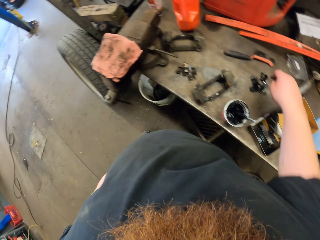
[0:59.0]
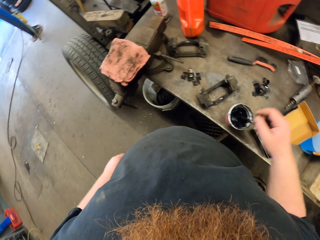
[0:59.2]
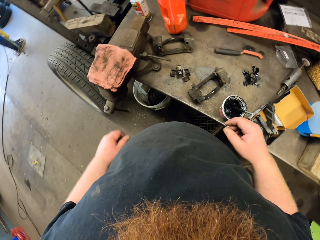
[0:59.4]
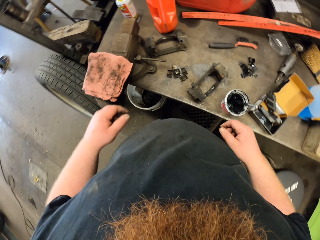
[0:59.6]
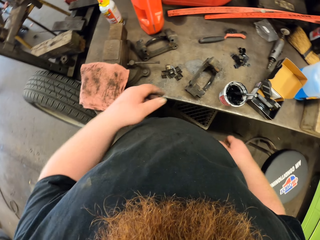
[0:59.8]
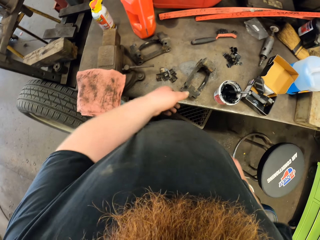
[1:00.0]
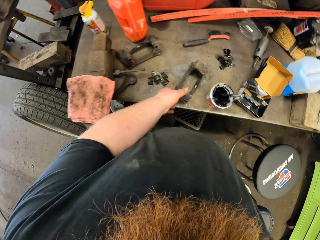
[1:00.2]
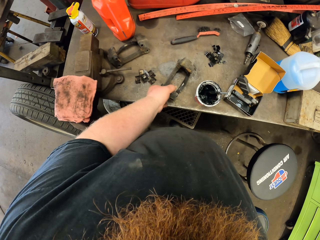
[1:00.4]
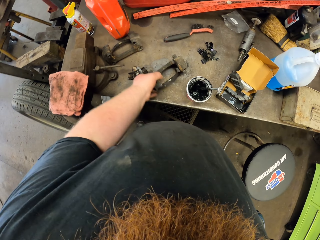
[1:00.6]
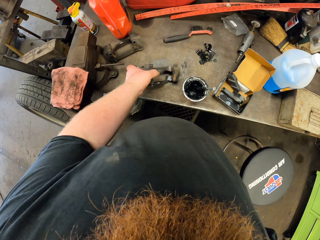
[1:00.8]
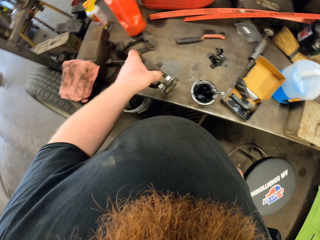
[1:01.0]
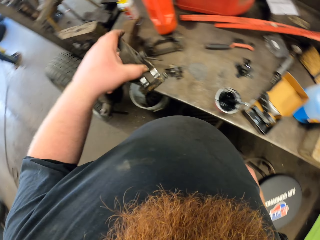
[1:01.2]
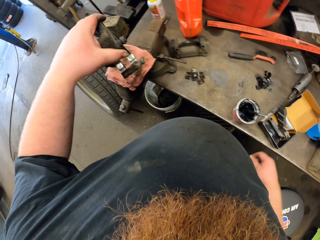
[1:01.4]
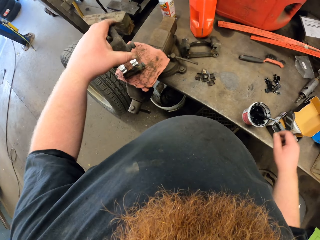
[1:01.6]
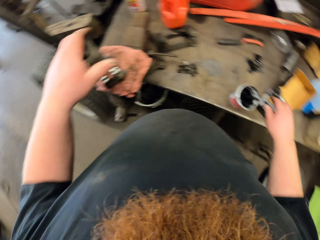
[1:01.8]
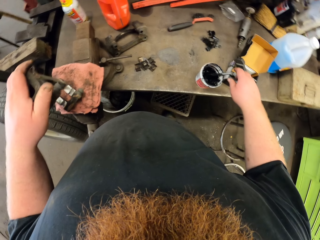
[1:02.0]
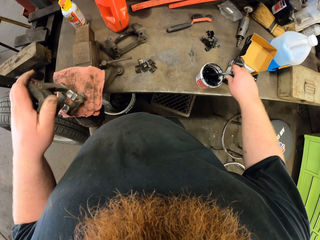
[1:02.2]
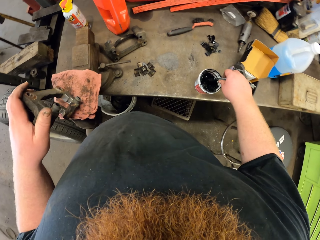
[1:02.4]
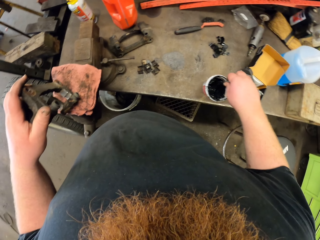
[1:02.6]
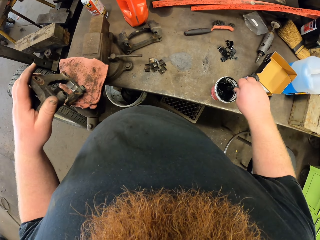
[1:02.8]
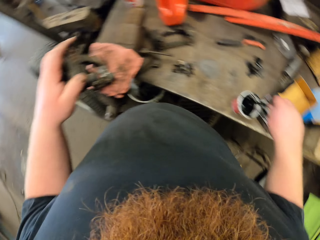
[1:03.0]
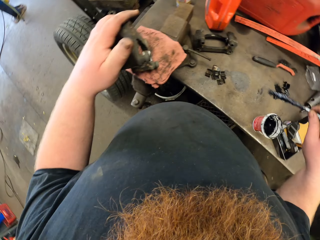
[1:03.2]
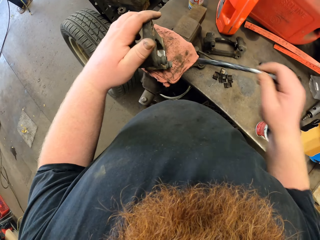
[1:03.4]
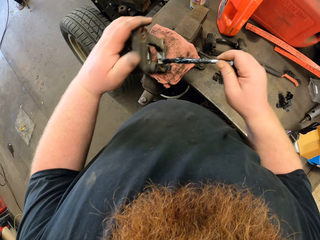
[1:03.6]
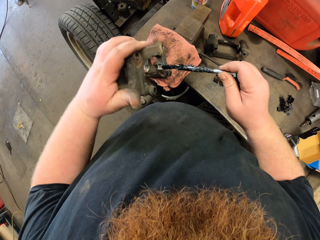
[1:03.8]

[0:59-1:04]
The camera wearer holds the metal on the counter. They pick something. They rest something on the cloth. They pick the brush from the paint. They apply something on something.

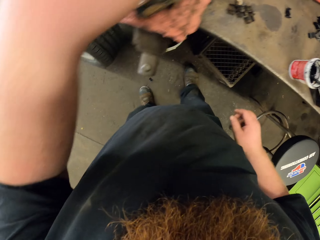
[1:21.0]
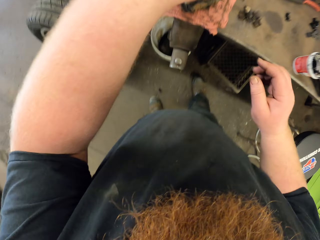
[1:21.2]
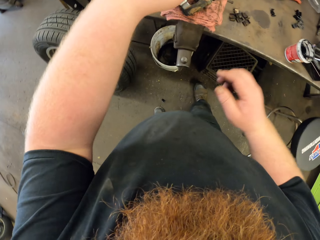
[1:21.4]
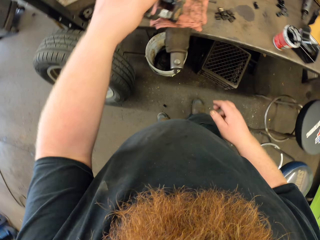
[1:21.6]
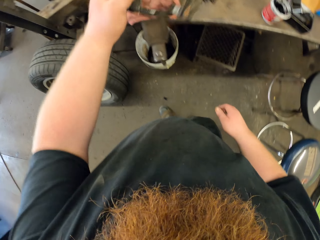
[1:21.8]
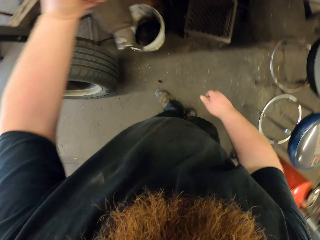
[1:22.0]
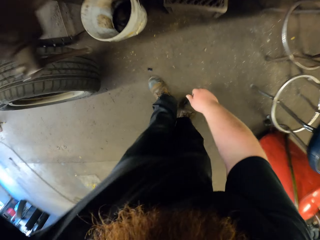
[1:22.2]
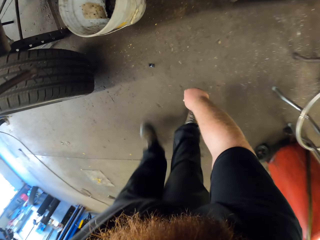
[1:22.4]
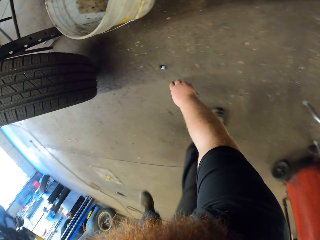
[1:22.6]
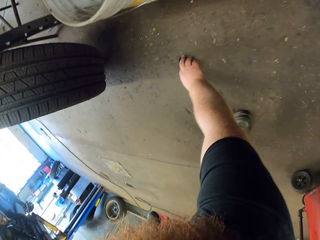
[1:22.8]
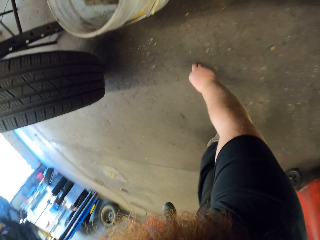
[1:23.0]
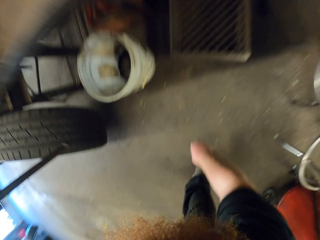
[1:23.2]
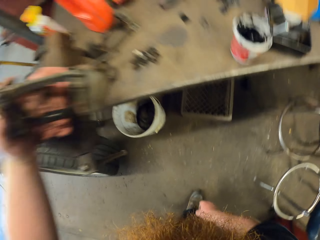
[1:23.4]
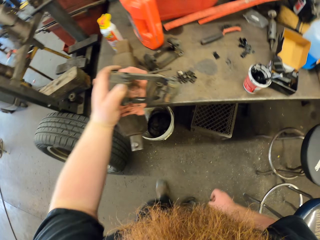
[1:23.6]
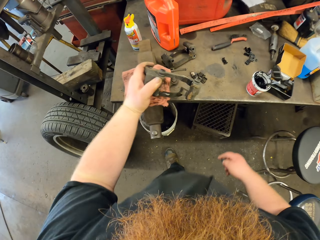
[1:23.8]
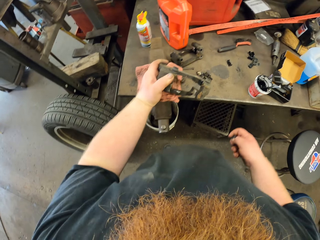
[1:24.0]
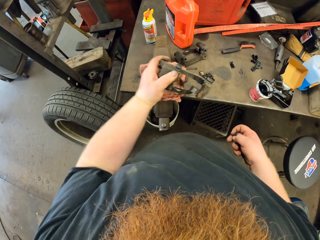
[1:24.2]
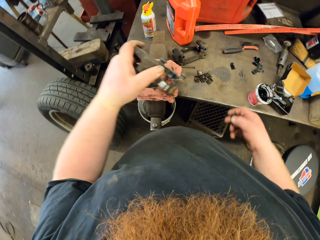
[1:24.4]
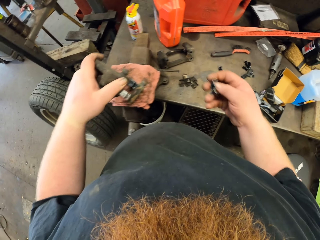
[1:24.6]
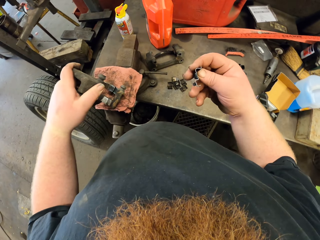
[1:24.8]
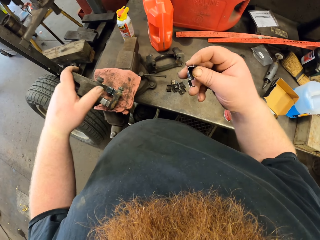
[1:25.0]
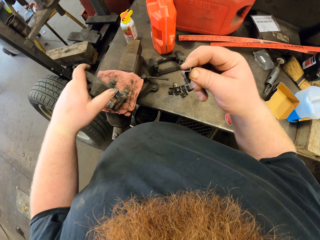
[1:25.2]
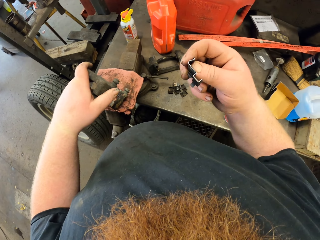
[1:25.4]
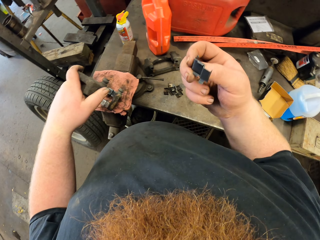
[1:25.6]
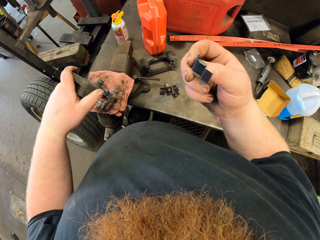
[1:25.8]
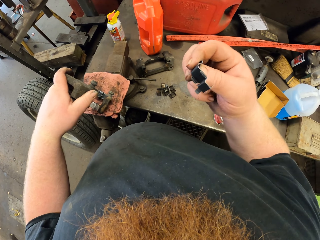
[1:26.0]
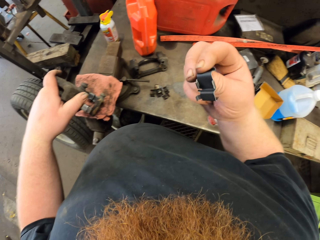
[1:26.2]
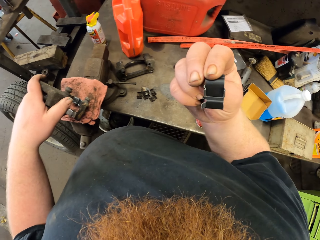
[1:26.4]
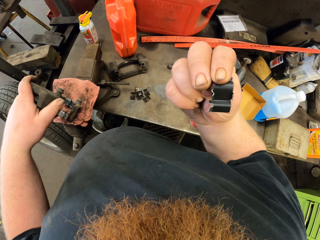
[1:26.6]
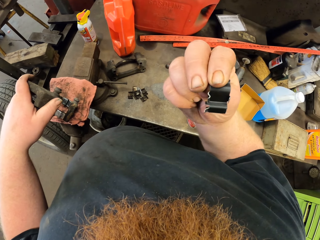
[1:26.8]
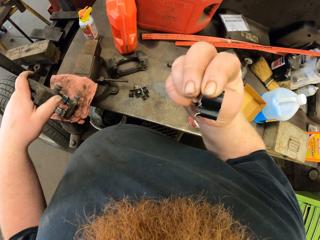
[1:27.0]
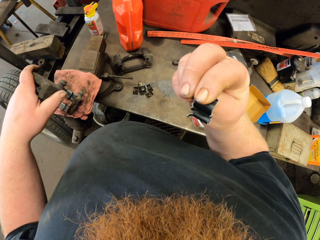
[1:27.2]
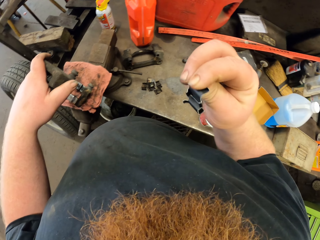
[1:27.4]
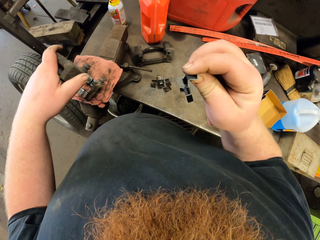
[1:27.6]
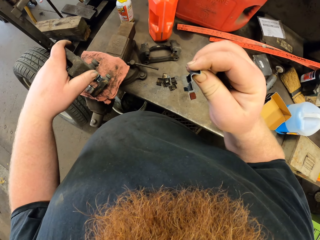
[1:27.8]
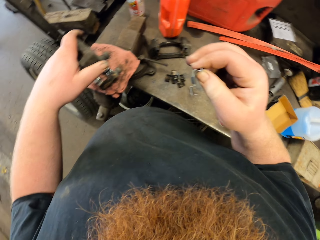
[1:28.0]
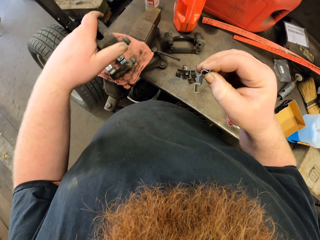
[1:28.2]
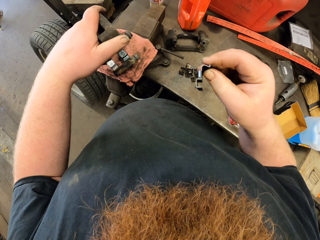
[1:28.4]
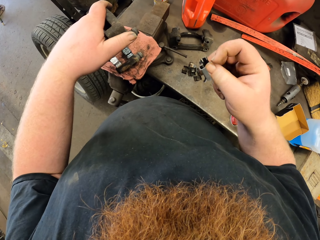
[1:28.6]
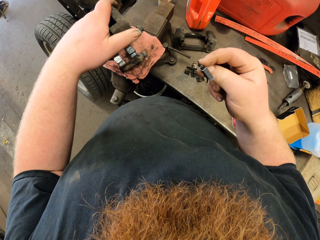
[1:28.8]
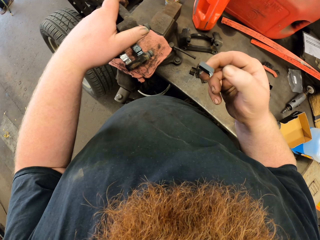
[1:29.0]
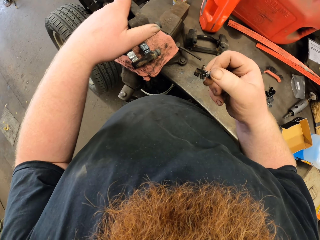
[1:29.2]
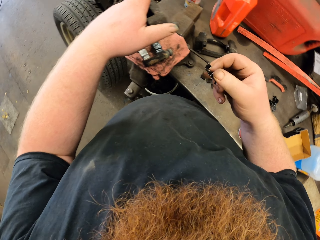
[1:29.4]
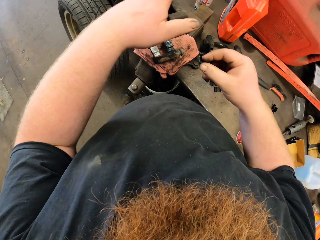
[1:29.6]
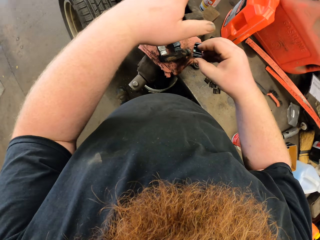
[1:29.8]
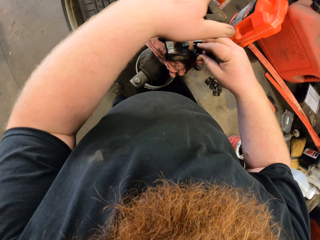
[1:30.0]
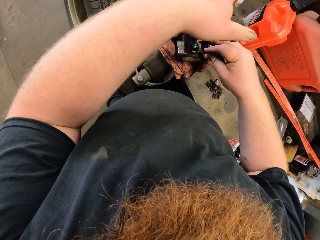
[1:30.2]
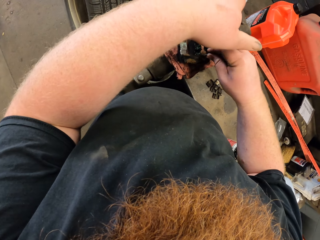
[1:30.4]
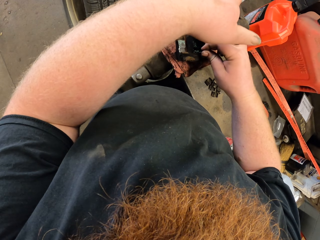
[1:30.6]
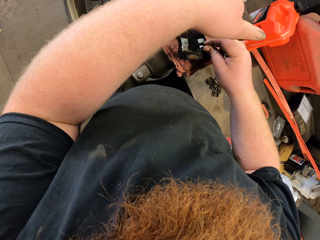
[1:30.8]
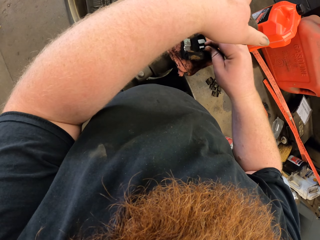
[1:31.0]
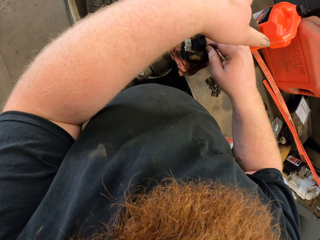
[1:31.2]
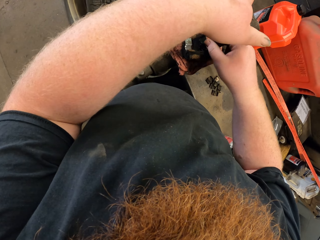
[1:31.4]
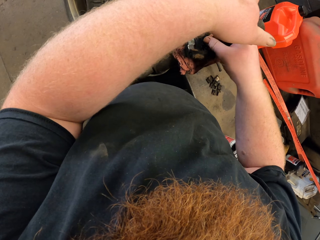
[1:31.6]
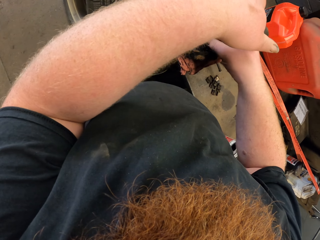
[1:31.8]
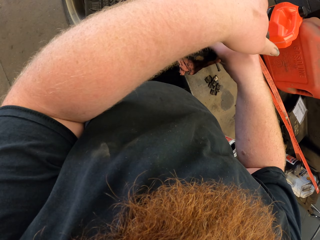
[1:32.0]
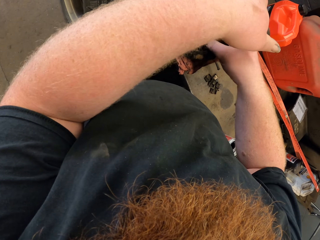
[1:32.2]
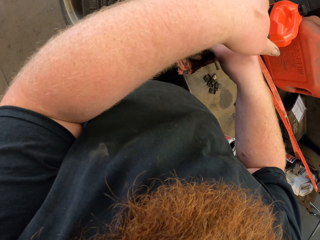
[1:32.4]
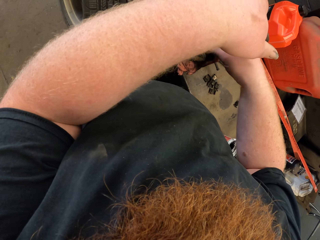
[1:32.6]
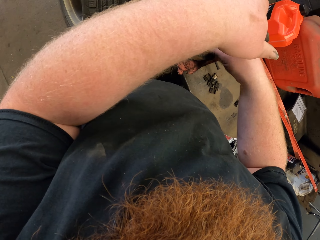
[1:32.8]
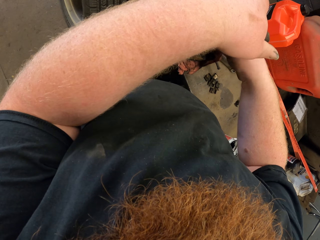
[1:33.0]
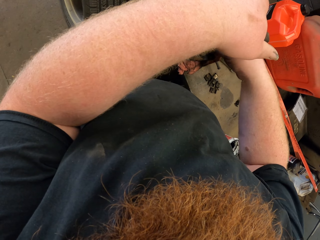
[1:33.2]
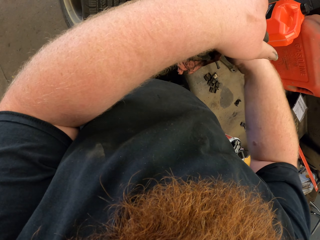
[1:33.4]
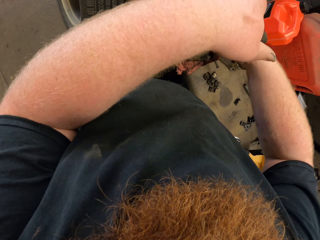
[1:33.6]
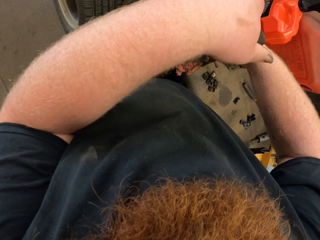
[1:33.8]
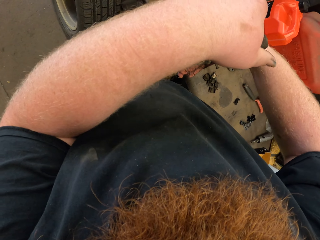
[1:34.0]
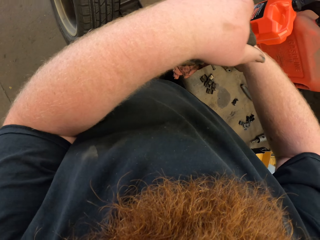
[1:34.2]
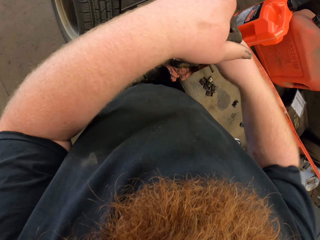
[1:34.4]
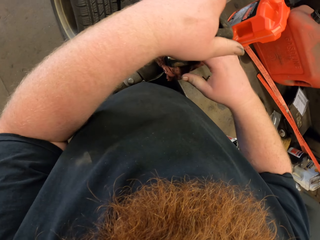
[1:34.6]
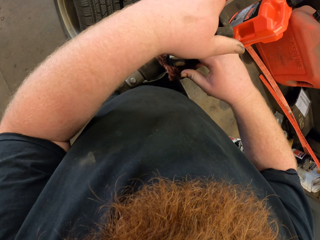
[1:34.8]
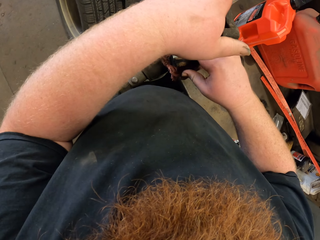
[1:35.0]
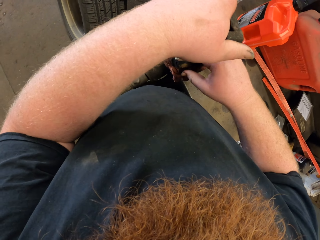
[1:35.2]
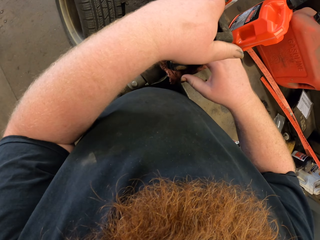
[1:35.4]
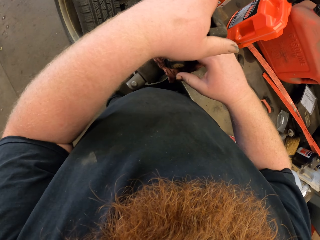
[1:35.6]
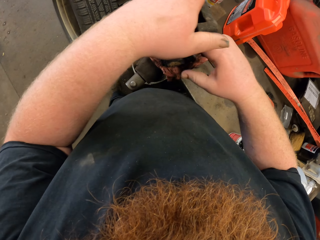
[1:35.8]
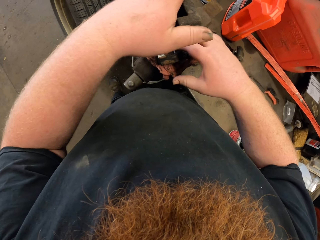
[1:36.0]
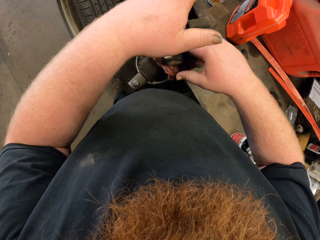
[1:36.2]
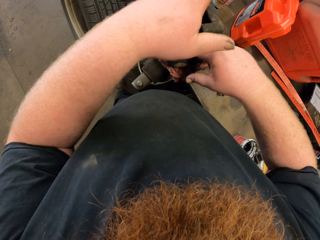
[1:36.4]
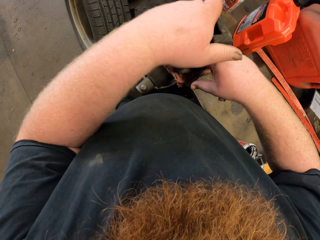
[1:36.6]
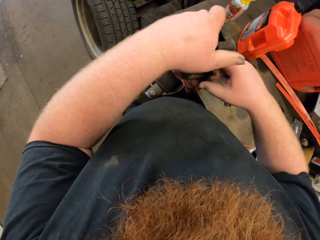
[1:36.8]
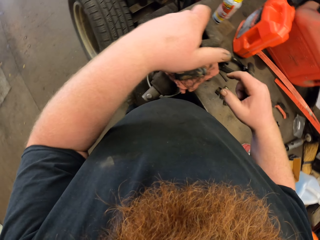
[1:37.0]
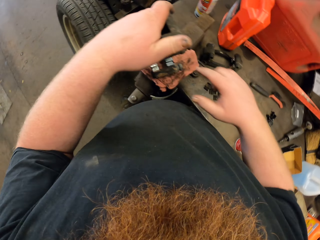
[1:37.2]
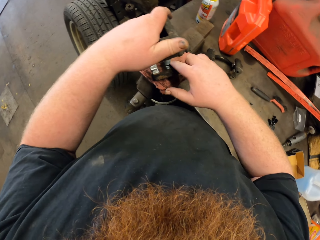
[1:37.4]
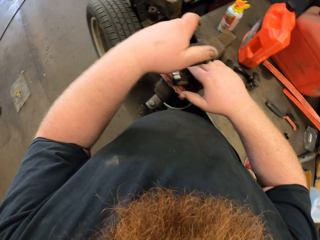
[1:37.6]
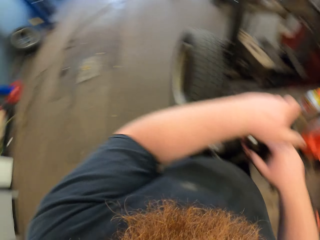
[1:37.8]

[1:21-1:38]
The camera wearer drops something on the floor. They look at something. They pick the piece of metal from the floor. They look at the piece of metal. They put the piece of metal on the big metal. They fix something on something.
